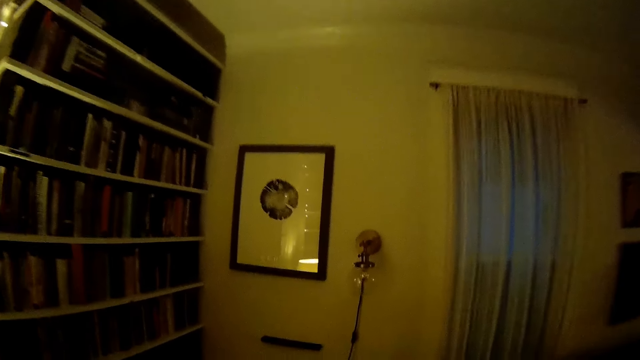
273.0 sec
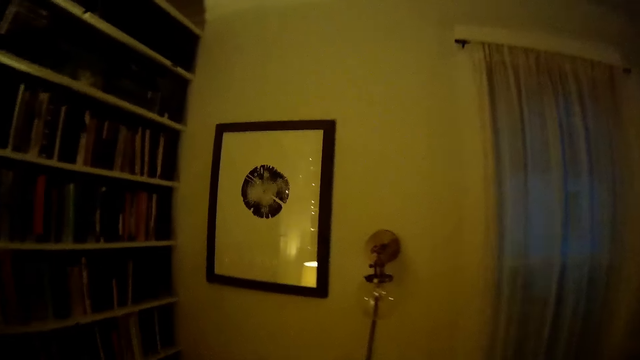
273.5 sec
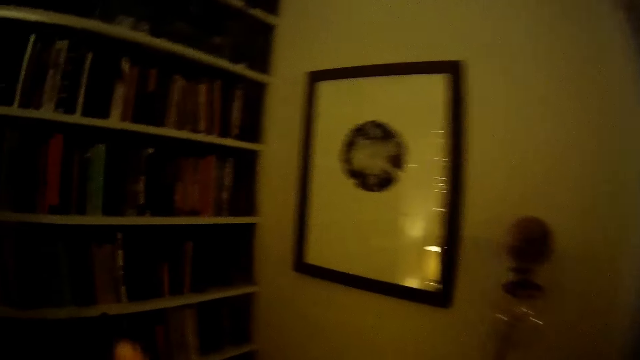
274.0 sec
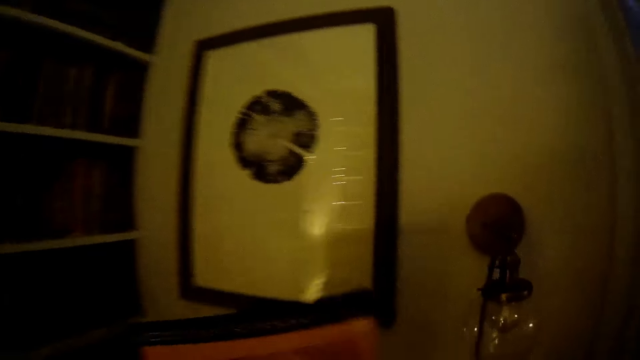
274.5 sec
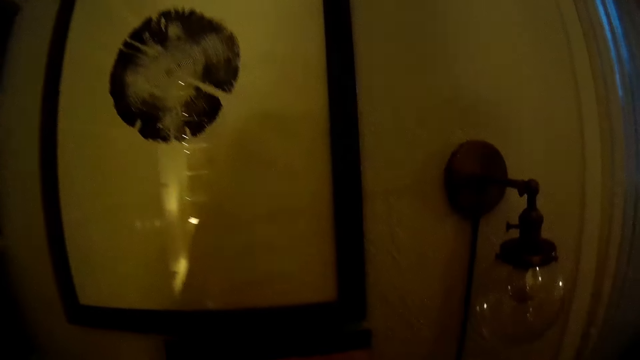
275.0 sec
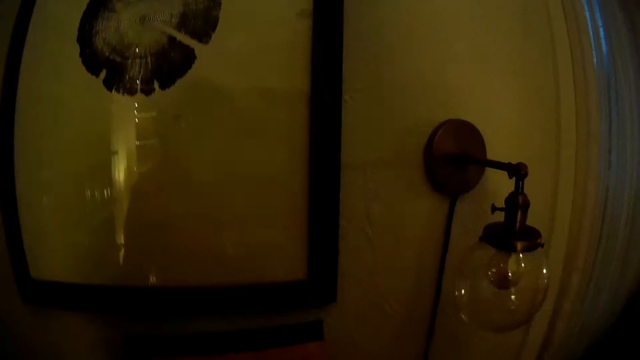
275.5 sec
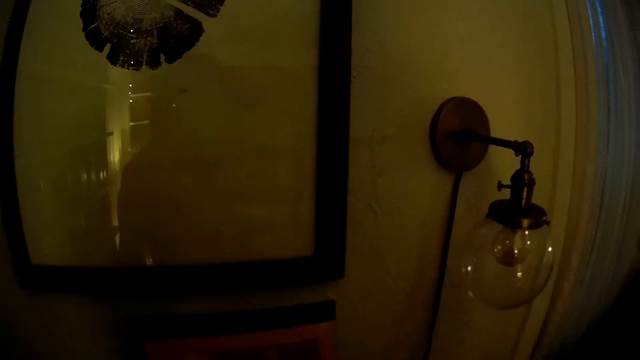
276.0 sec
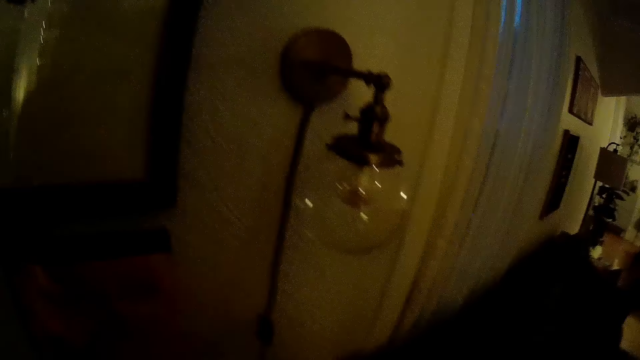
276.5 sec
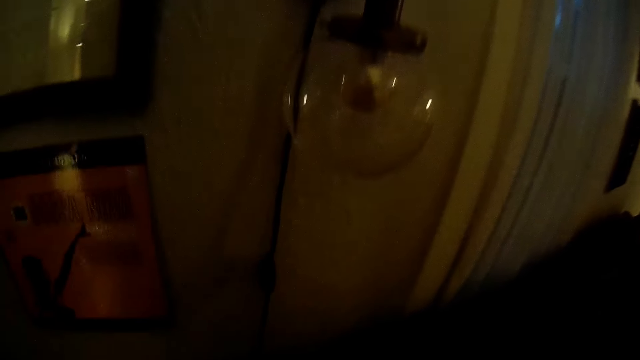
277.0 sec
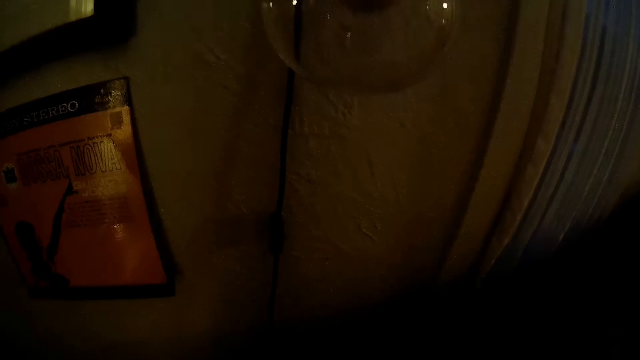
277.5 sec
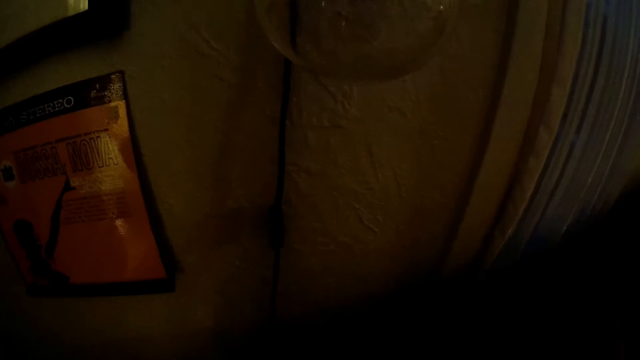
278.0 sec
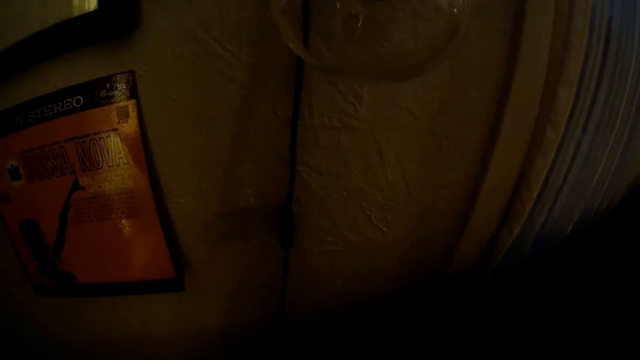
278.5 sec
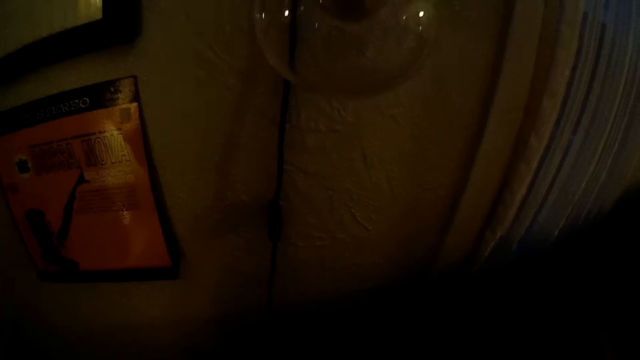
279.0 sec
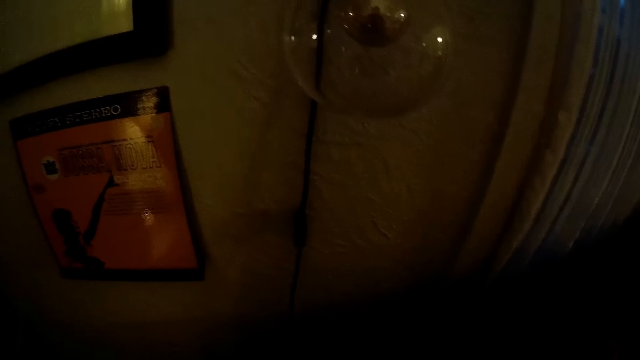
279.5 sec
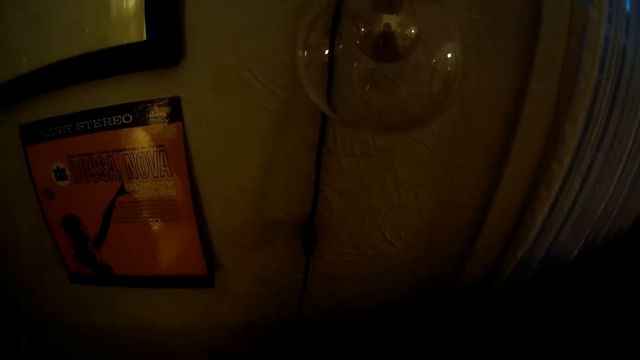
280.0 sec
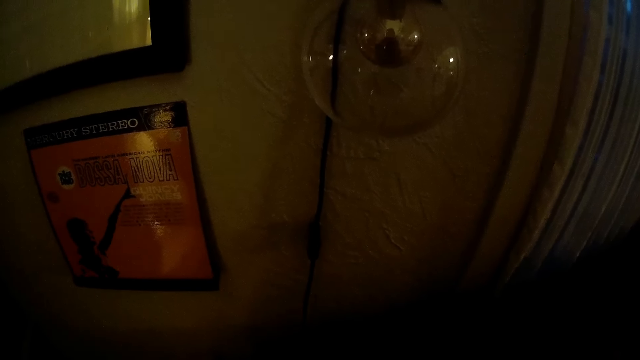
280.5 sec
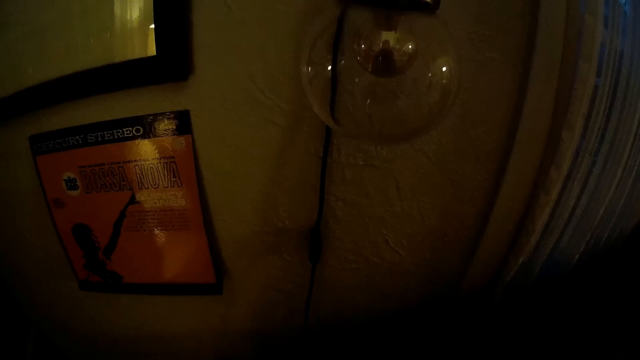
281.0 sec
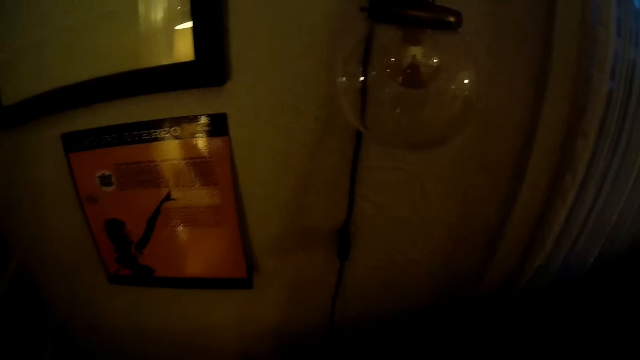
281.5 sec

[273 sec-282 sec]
The camera wearer hangs a music tape pack on the wall with her left hand. She looks at the wall.

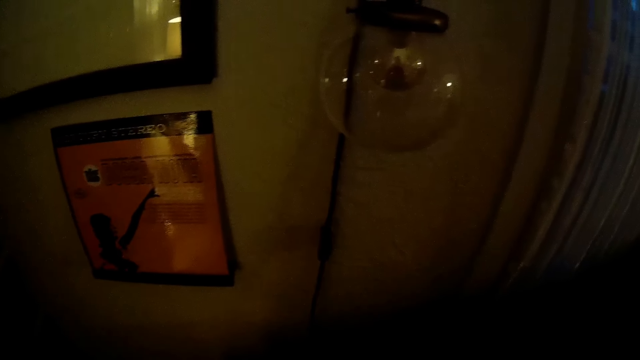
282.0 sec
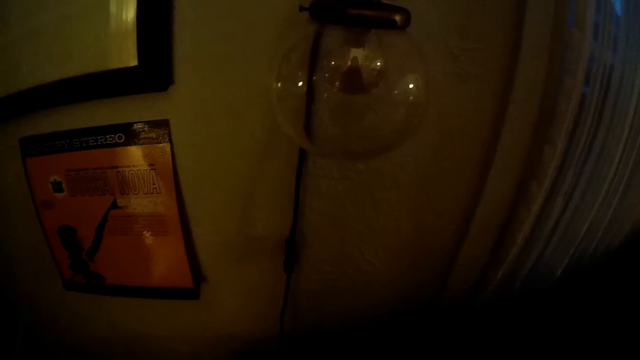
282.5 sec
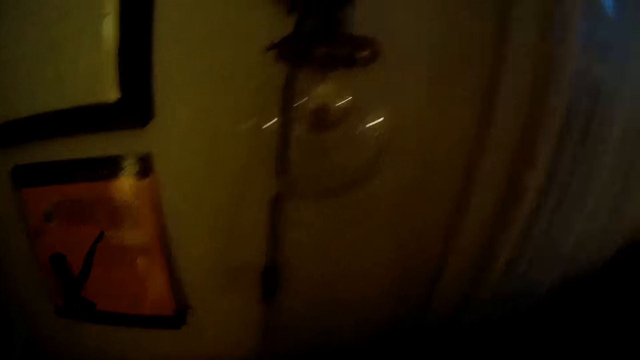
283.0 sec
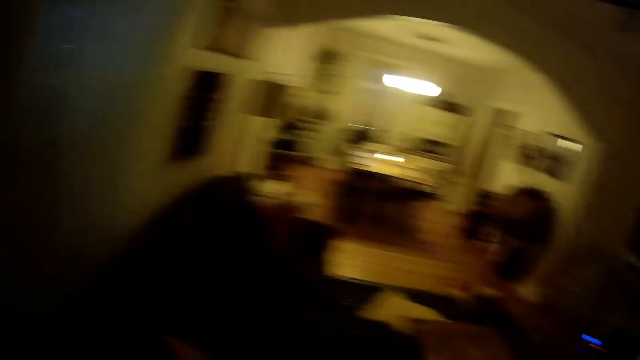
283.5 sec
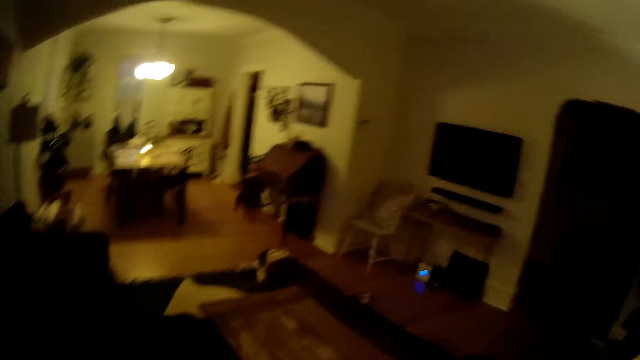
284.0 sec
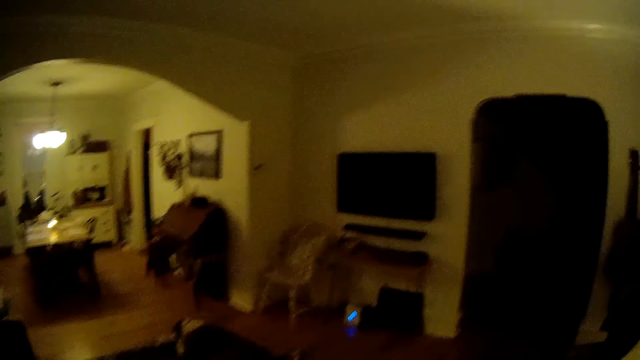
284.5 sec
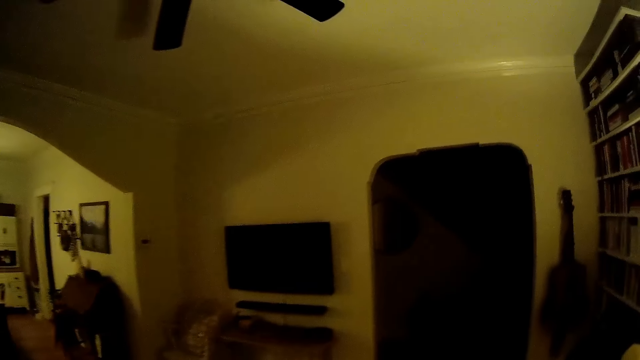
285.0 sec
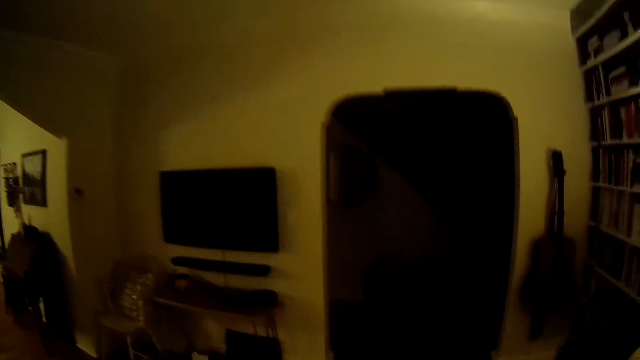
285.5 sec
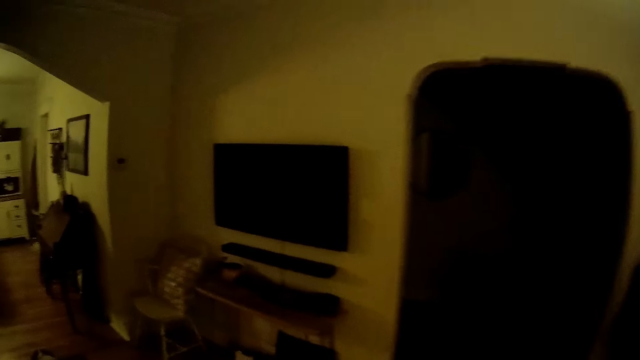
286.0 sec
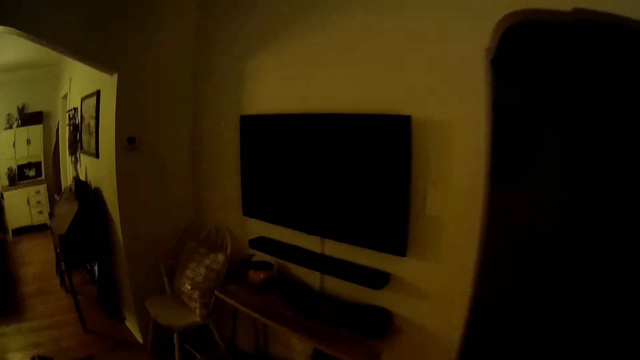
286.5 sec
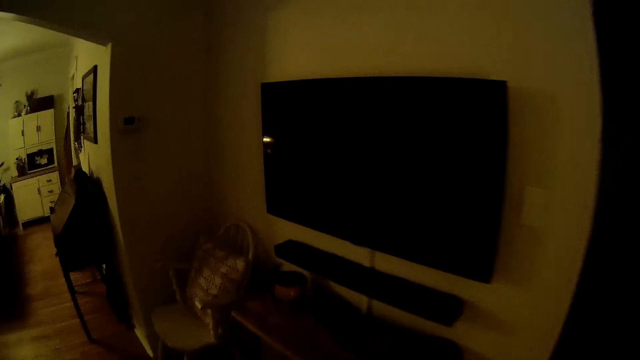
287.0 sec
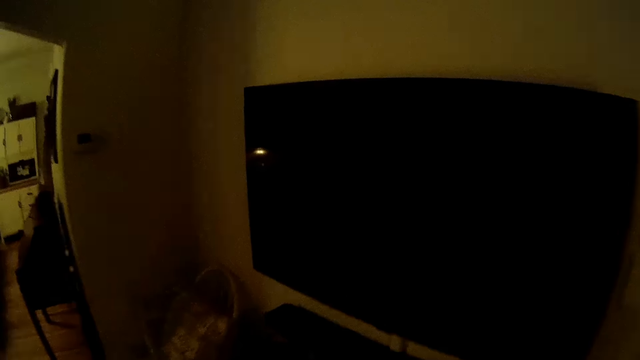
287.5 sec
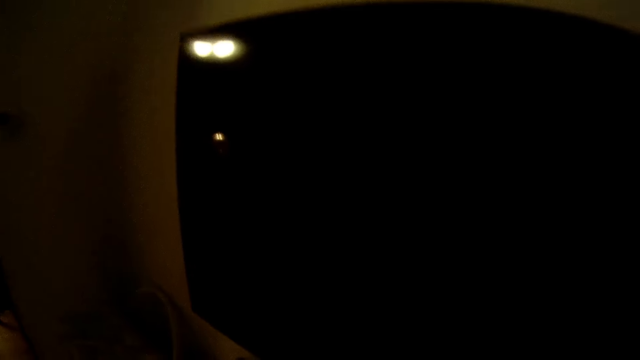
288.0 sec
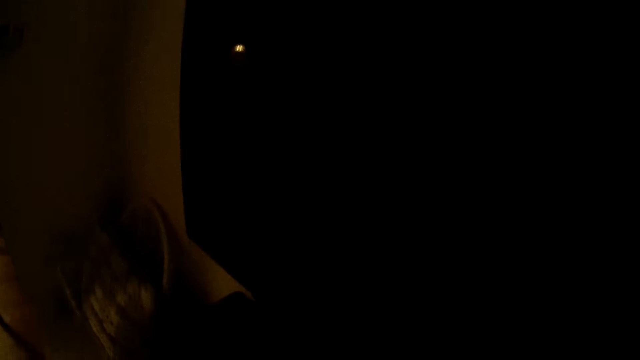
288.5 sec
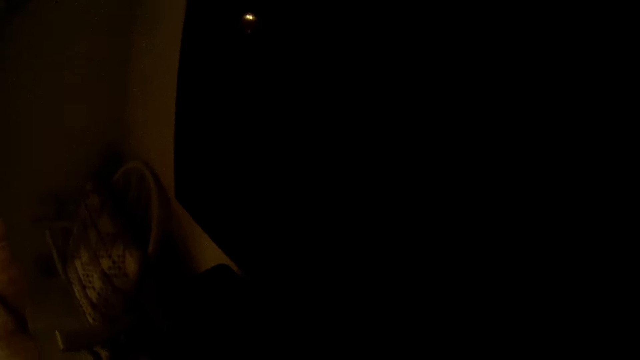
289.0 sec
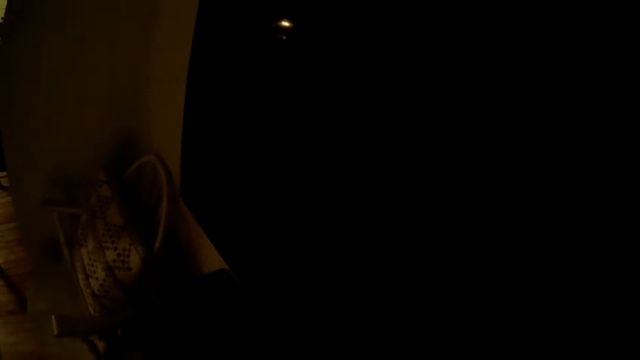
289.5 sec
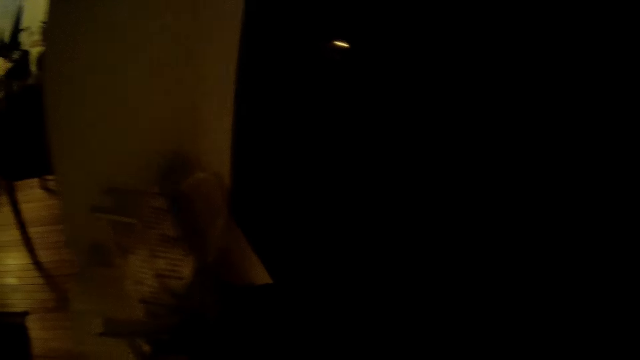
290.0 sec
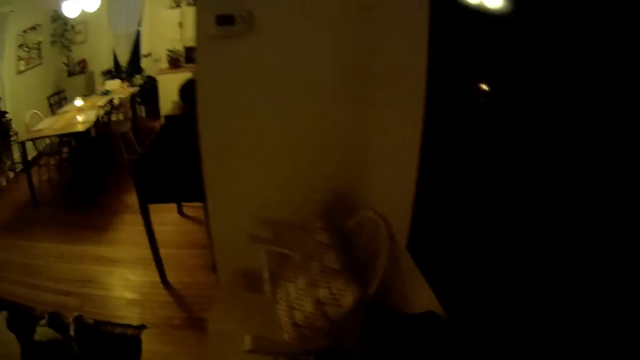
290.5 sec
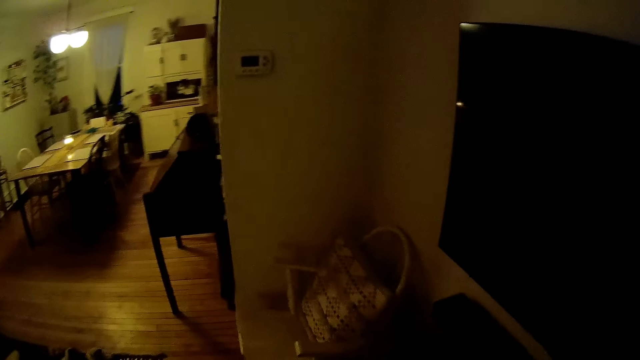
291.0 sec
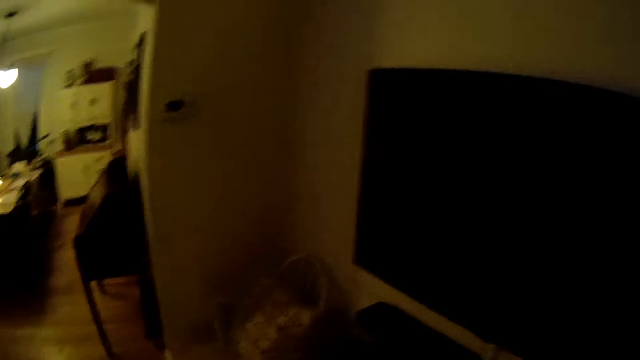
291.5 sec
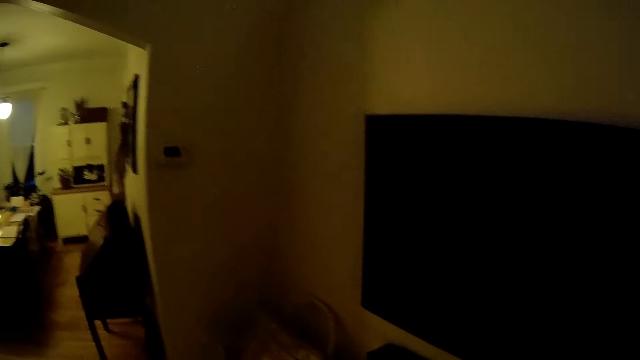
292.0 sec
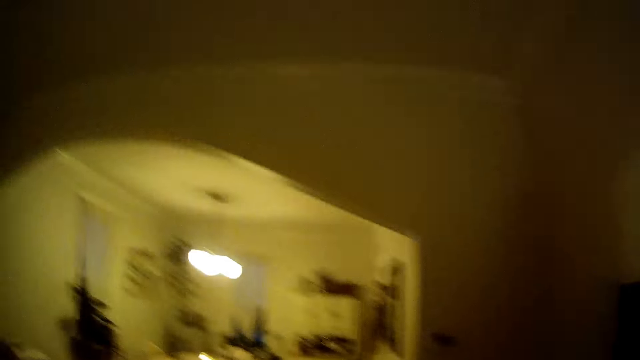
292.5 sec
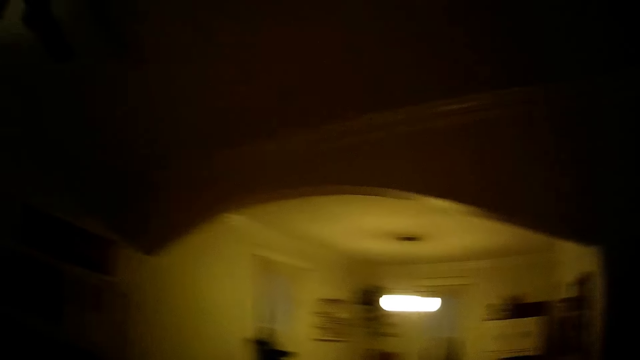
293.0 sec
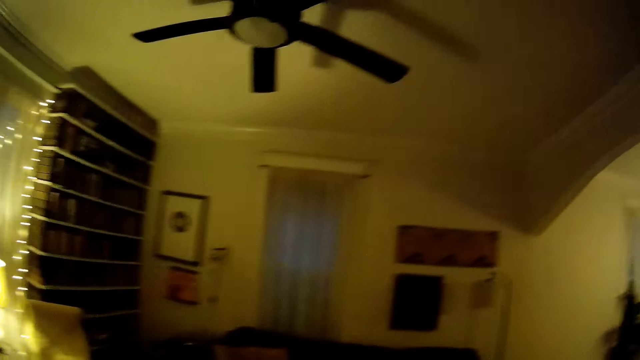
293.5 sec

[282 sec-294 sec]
The camera wearer walks. They walk around the room. They look around the TV. They converse with a man. They look around the room.
